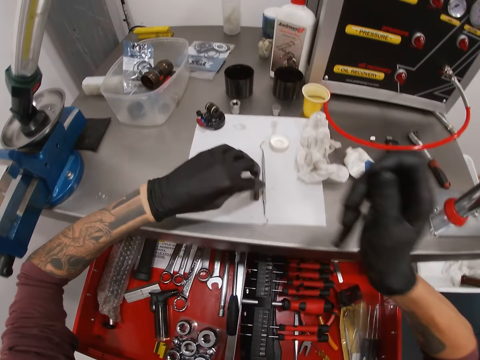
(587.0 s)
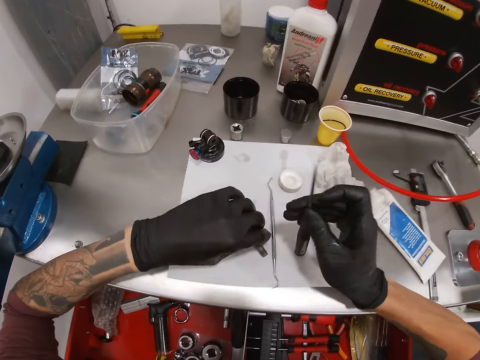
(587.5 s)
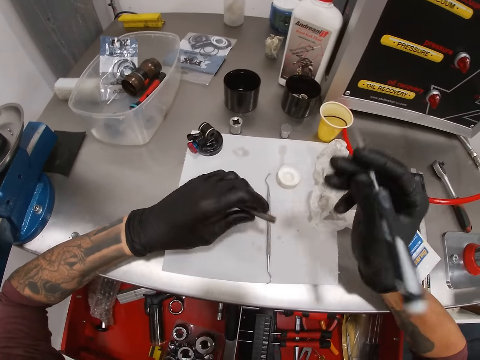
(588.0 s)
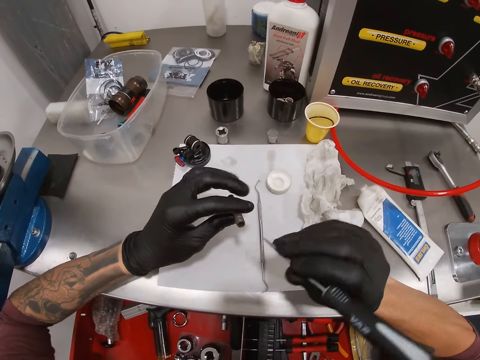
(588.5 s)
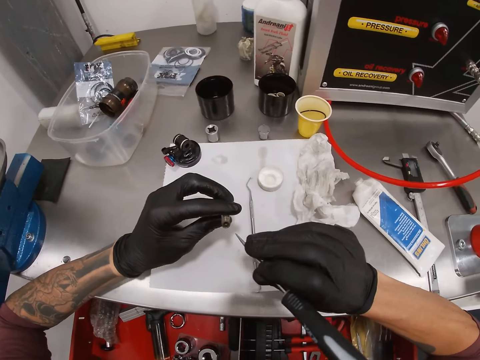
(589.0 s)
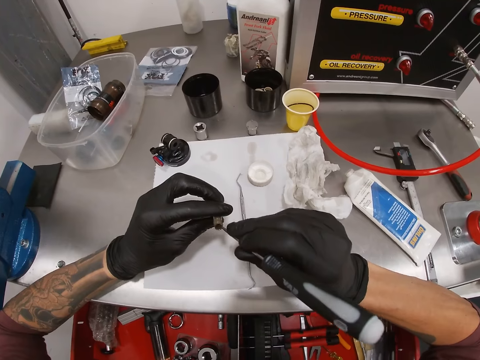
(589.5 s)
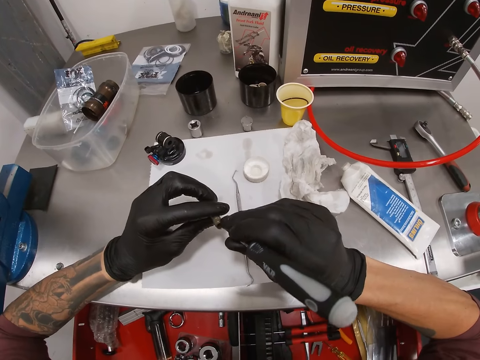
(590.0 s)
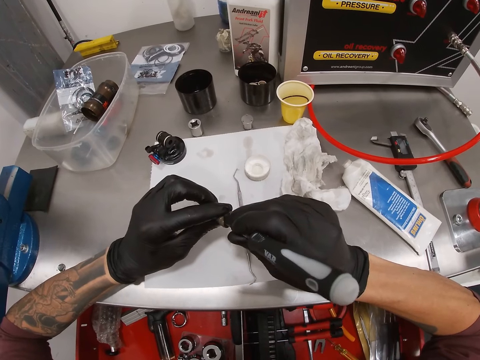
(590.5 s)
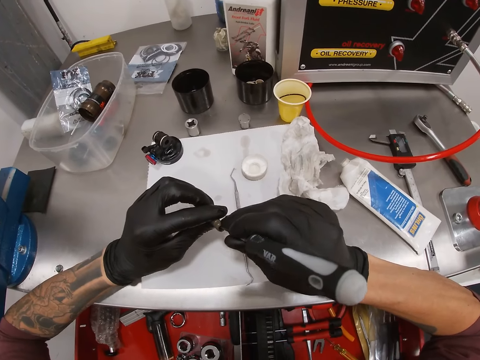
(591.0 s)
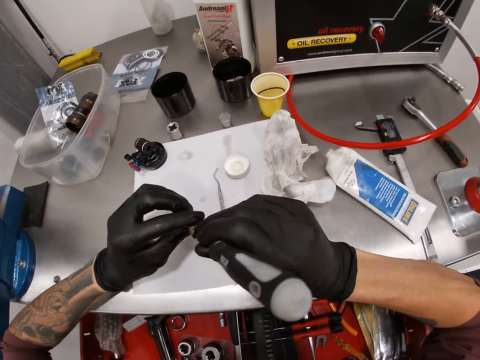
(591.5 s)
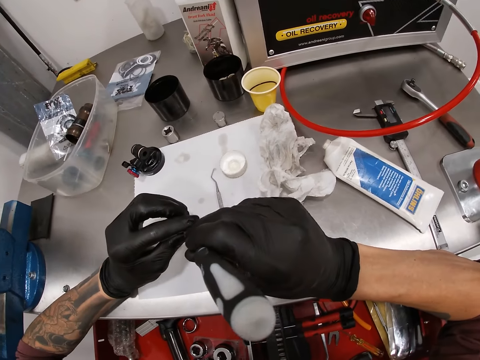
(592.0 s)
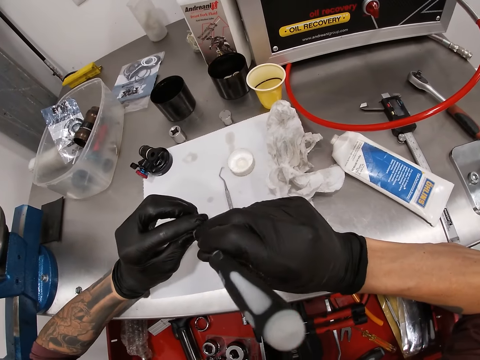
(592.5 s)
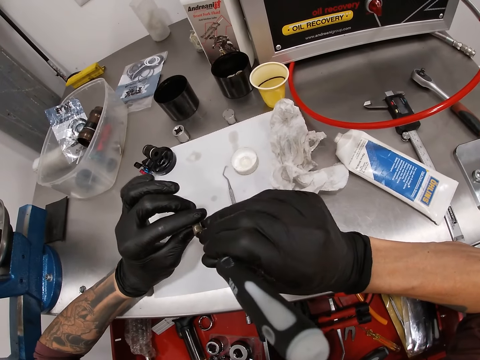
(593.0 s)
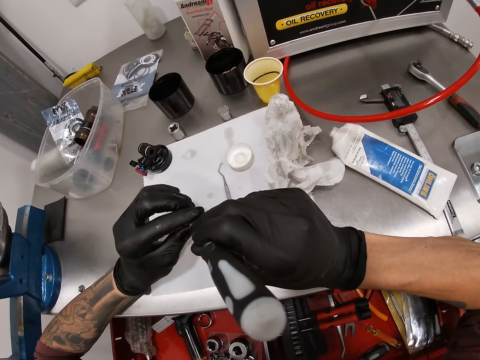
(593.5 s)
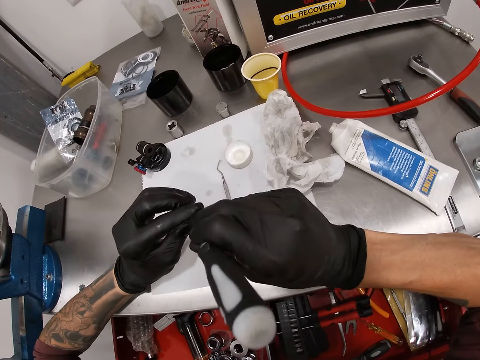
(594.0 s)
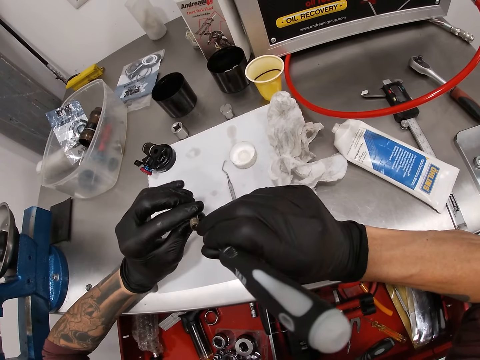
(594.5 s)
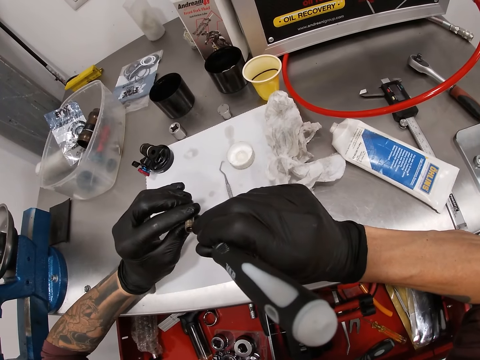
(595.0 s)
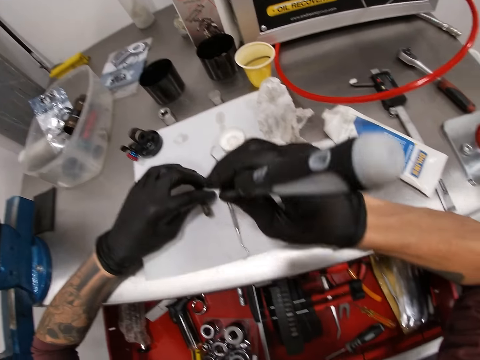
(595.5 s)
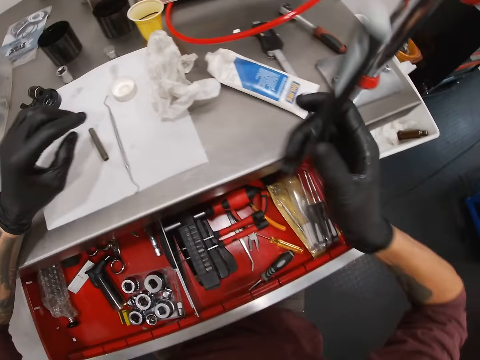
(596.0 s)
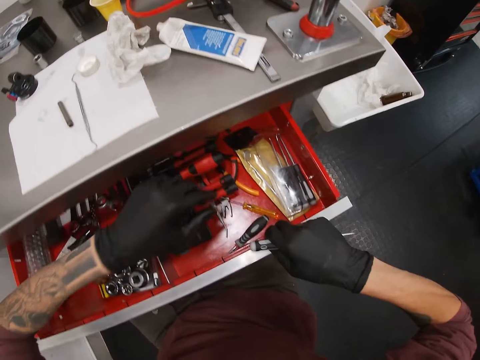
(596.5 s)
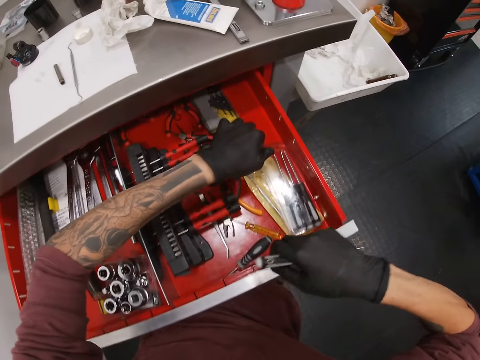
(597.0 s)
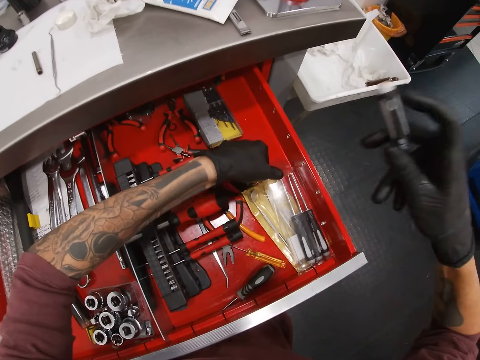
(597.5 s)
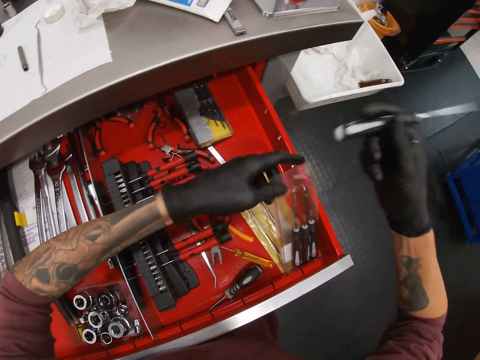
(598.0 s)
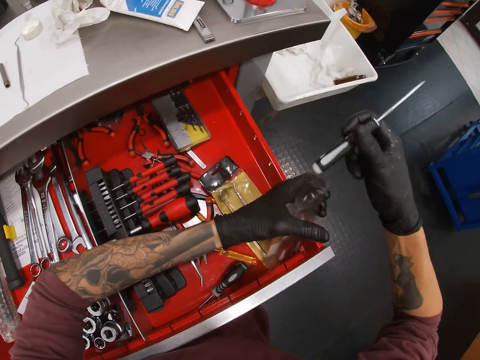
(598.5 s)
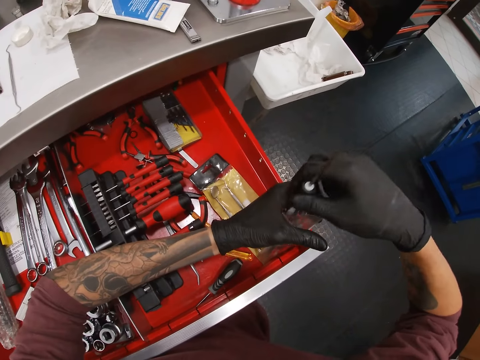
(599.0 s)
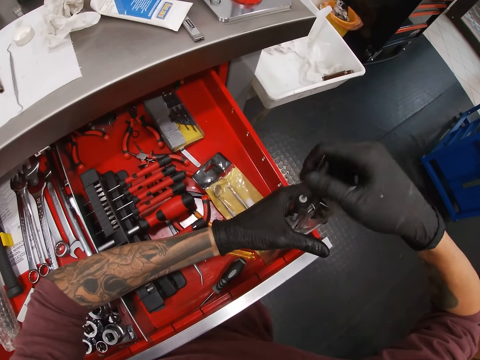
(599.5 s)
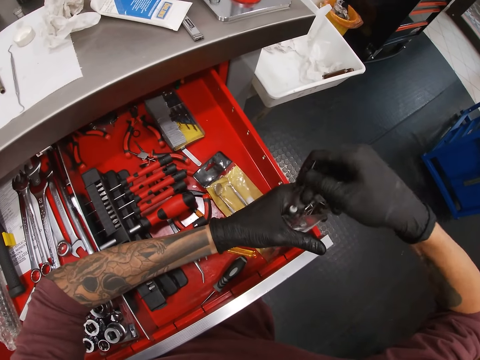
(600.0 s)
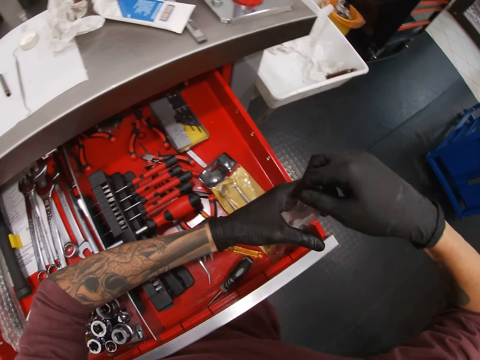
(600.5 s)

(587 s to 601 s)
The camera wearer picks up the hex socket. He inserts the screwdriver in the hex socket. He scrapes the hex socket with the screwdriver in his right hand. He places the hex socket on the workstation. He opens the drawer with his right hand. He picks up a pack of hook screwdrivers from the drawer with his right hand. He places the screwdriver back in the pack with both hands.

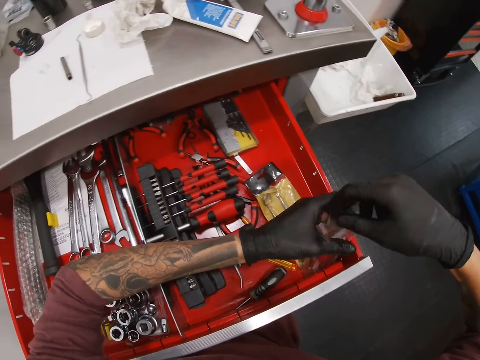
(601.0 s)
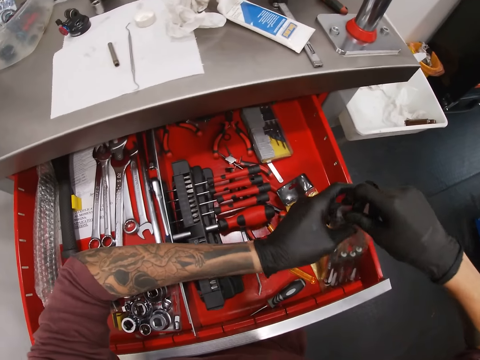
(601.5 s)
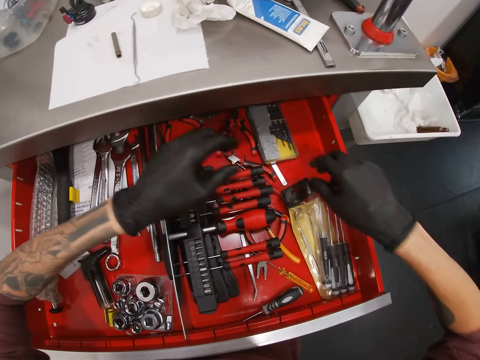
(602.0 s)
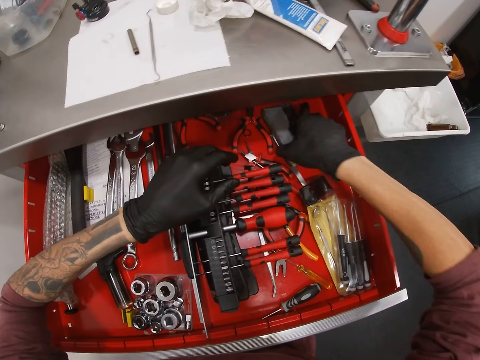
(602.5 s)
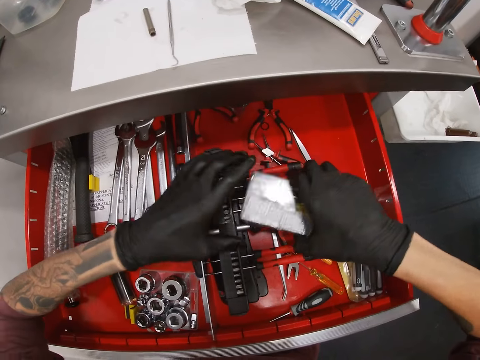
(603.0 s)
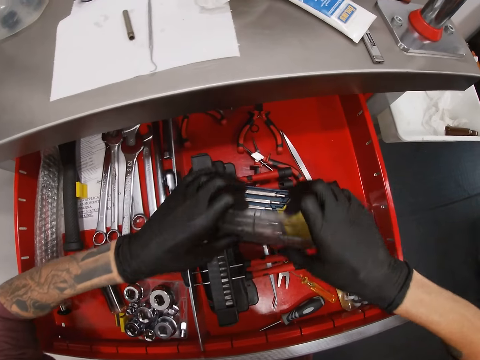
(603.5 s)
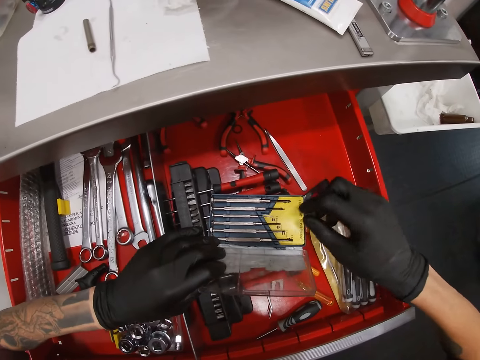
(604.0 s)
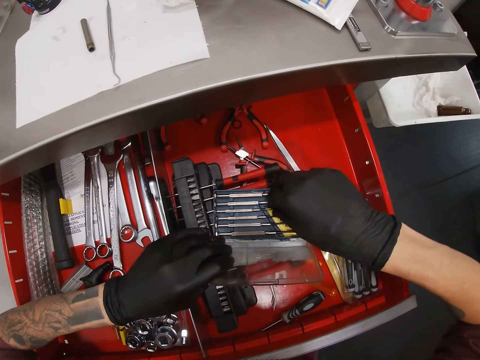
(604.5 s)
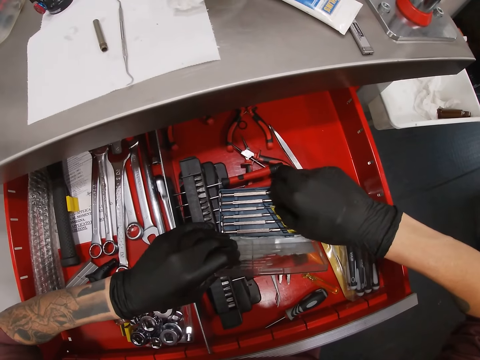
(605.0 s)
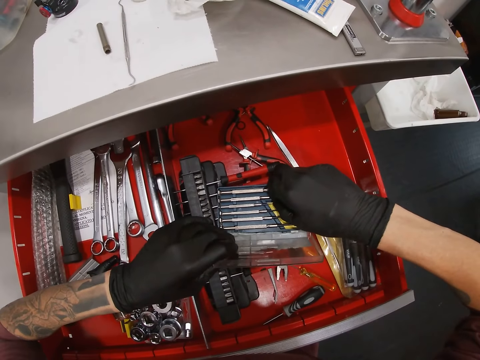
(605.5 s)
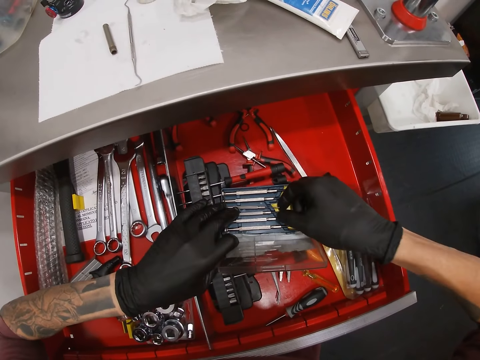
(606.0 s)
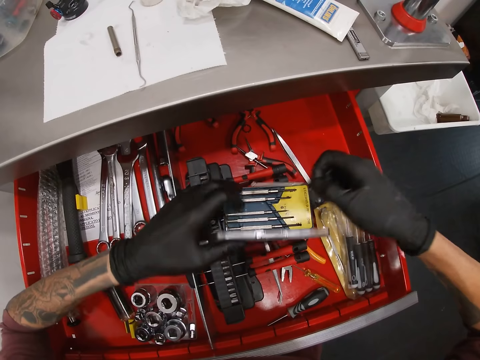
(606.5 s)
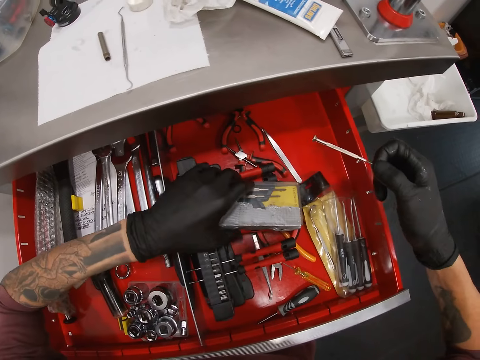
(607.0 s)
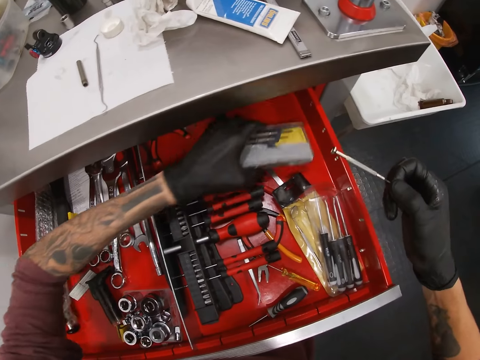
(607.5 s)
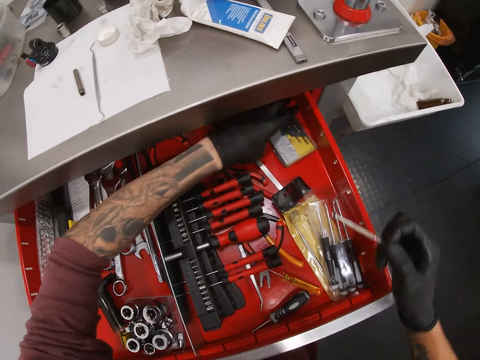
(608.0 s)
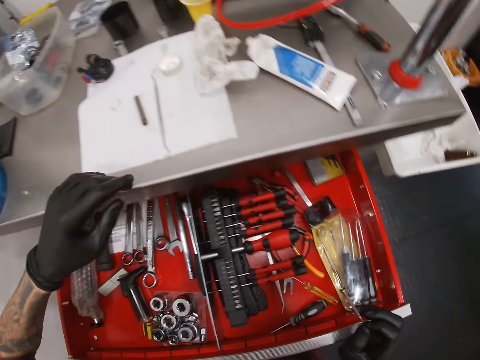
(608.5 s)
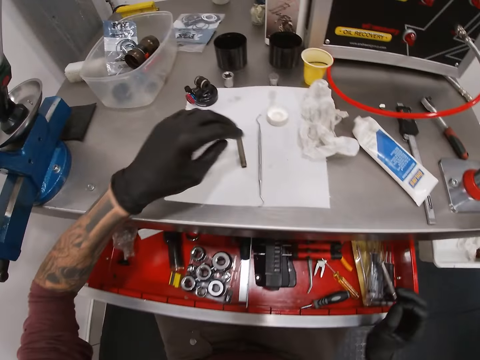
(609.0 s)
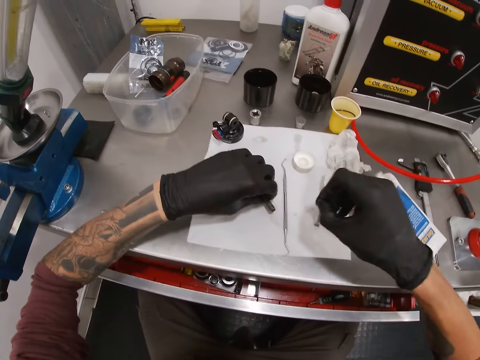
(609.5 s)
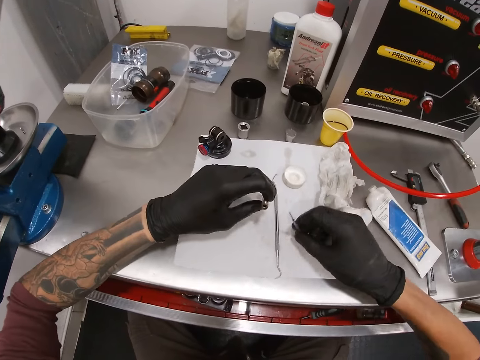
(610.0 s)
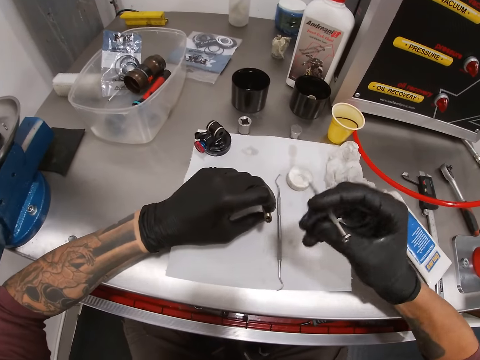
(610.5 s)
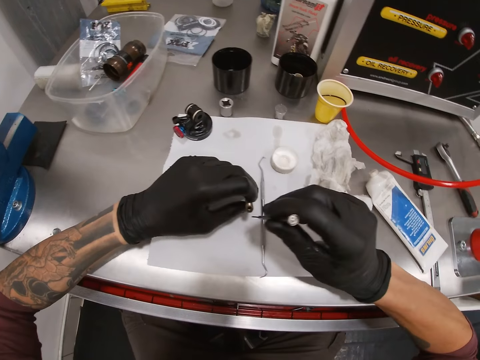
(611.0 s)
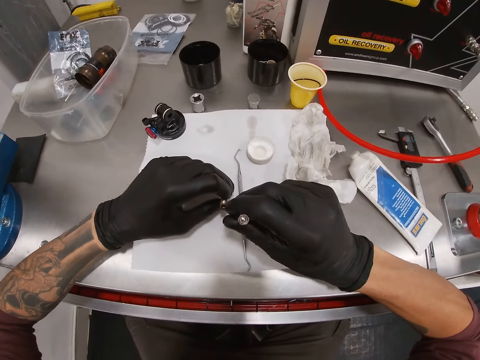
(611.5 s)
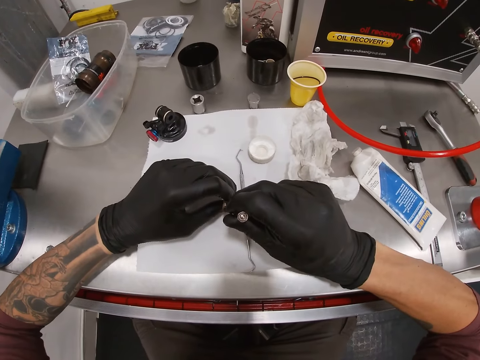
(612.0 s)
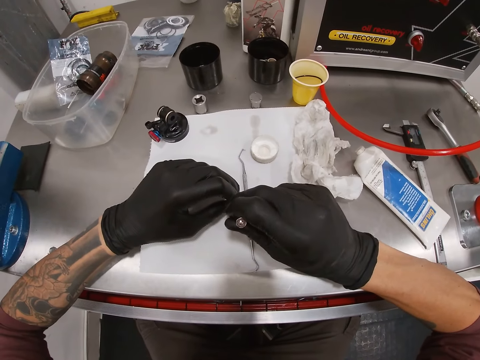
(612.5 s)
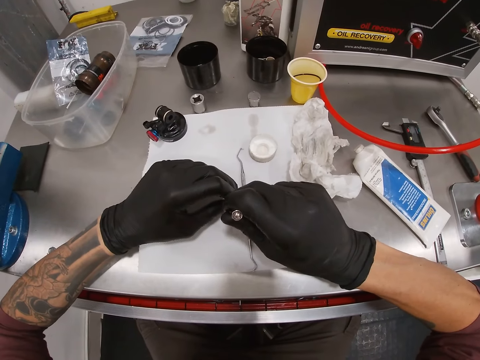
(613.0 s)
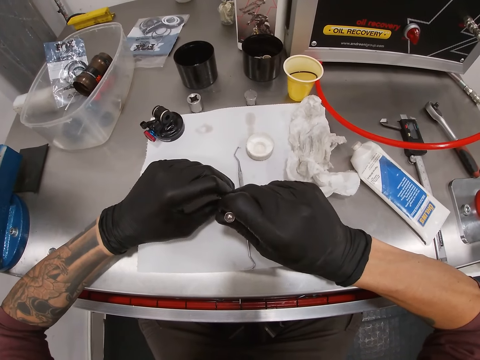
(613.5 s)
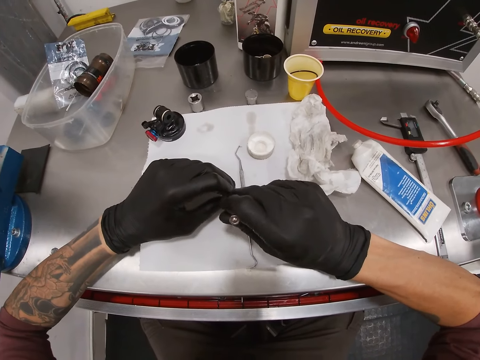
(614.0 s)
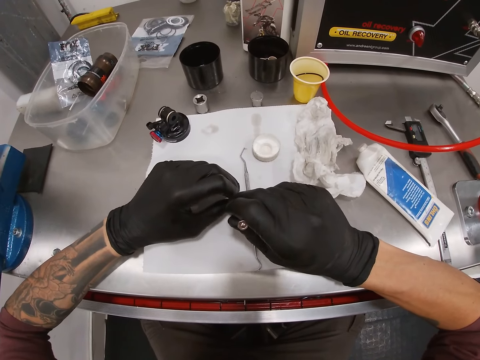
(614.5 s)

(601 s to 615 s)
The camera wearer holds the case with his right hand. He returns the case back in the drawer. He picks up another pack or case of screwdrivers with his right hand. He holds the case with both his hands. He opens the pack of screwdrivers with both hands. He picks up a screwdriver or test pen from the pack with his right hand. He closes the pack of screwdrivers with his left hand. He picks up the case. He moves the pack of screwdrivers in the drawer with his left hand. He closes the drawer with his knees. He picks up the turn driver or hex socket from the work bench with his left hand. He inserts the test pen on the hex socket. He scrapes the hex socket with the test pen in his right hand.
